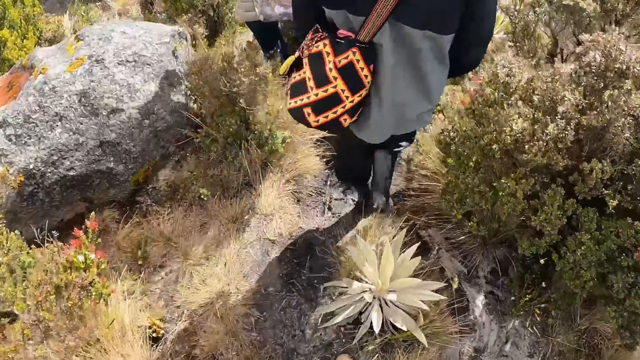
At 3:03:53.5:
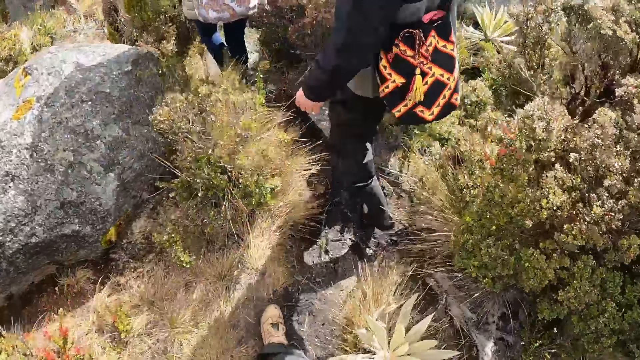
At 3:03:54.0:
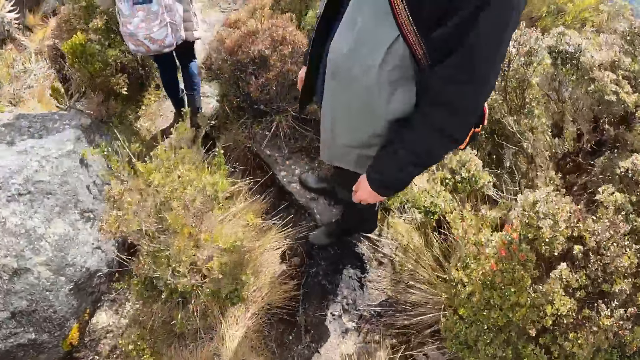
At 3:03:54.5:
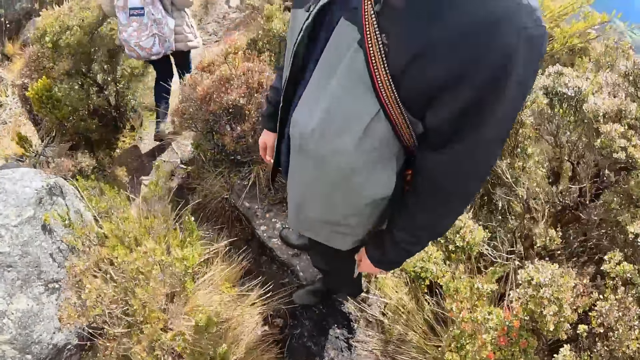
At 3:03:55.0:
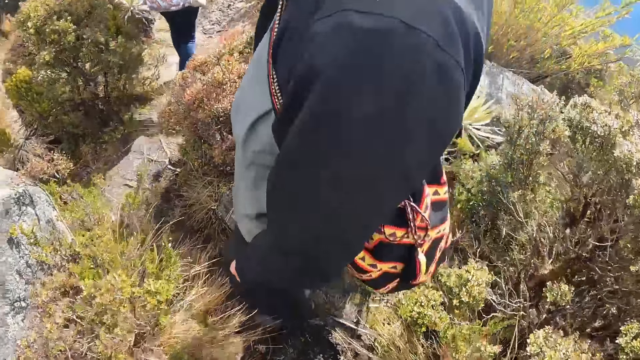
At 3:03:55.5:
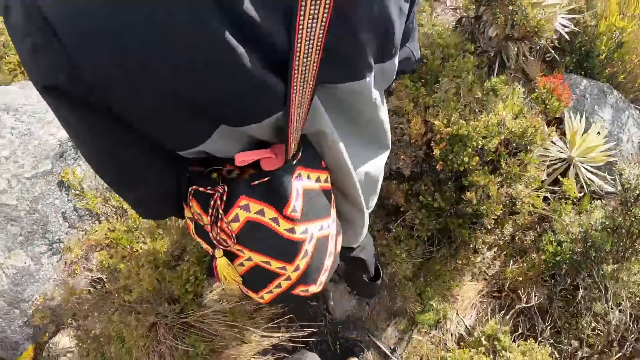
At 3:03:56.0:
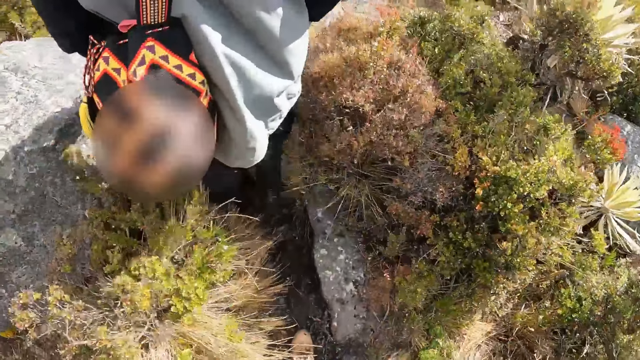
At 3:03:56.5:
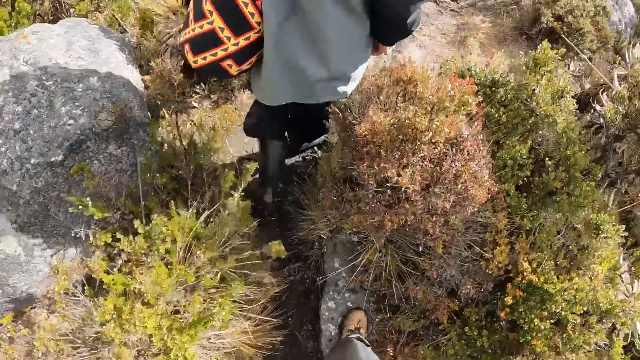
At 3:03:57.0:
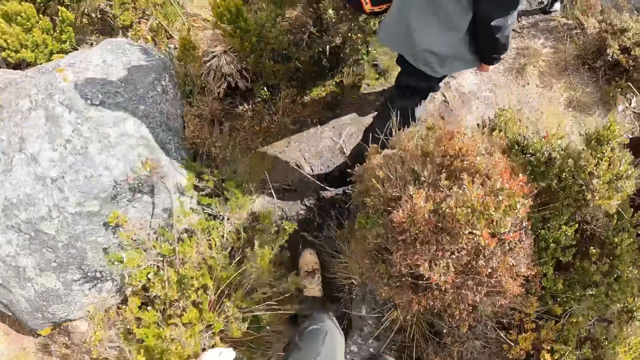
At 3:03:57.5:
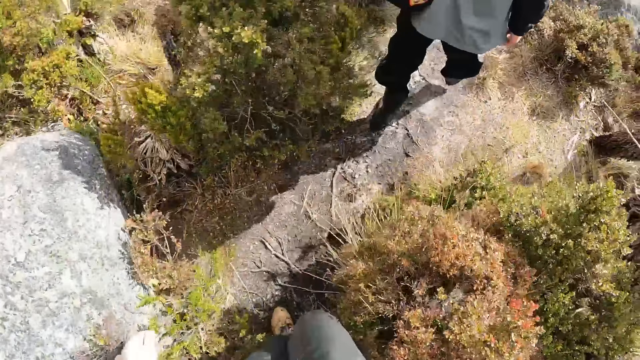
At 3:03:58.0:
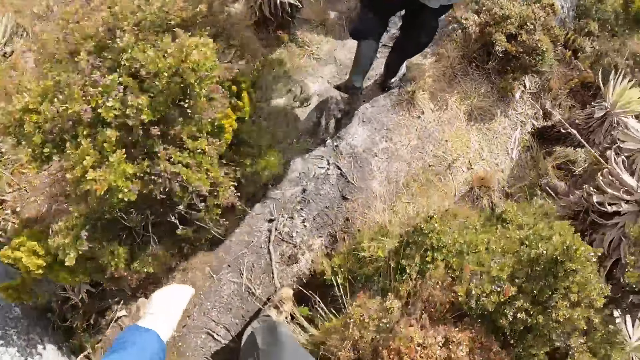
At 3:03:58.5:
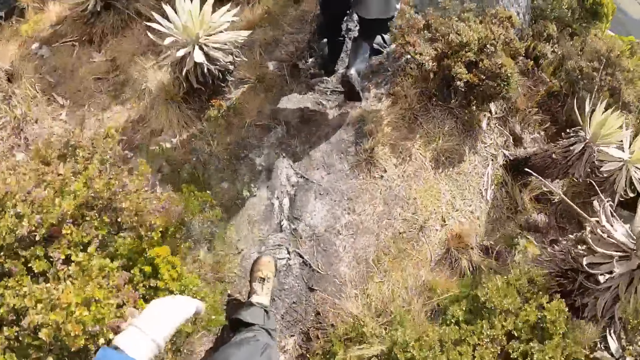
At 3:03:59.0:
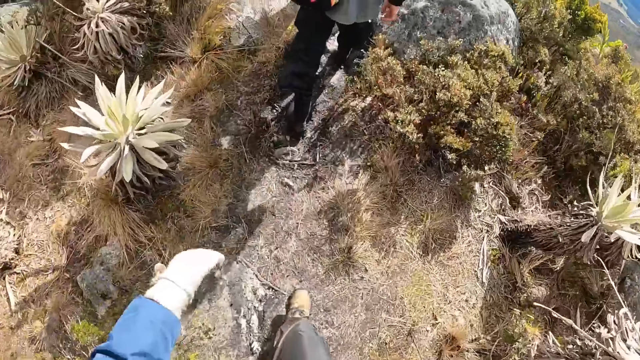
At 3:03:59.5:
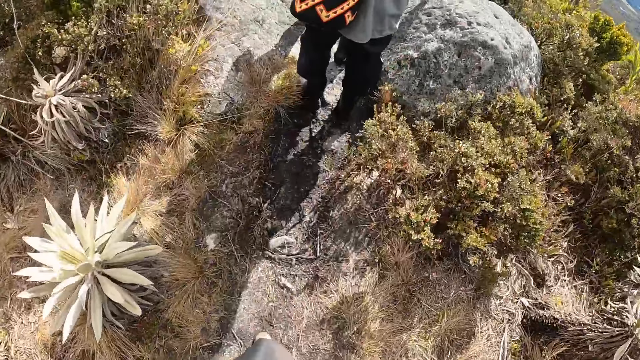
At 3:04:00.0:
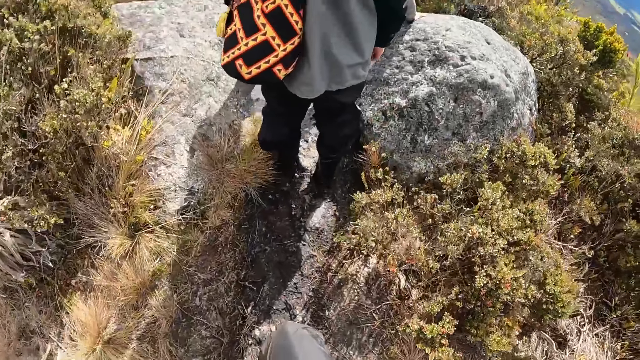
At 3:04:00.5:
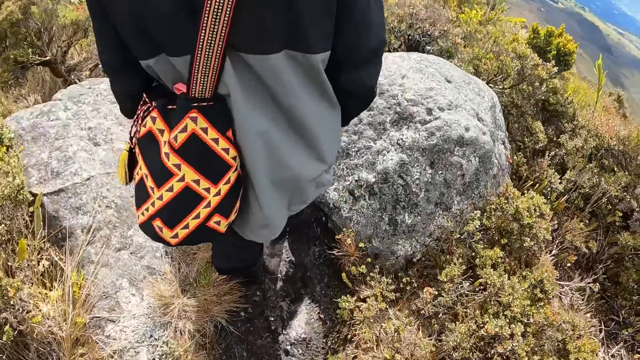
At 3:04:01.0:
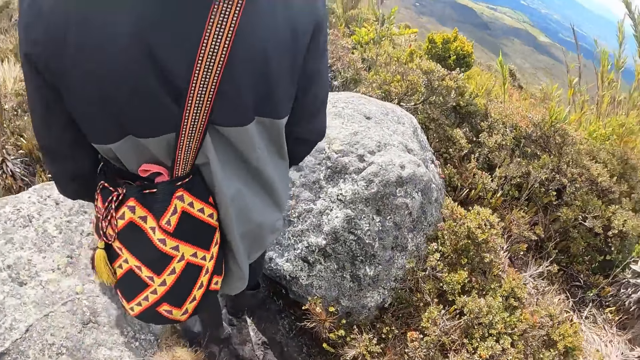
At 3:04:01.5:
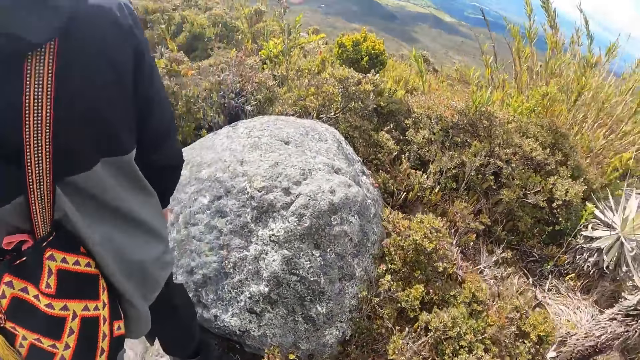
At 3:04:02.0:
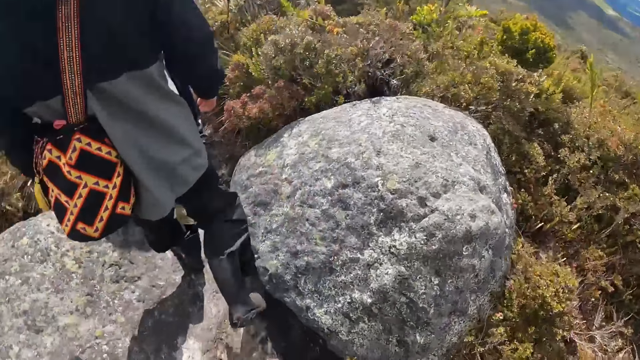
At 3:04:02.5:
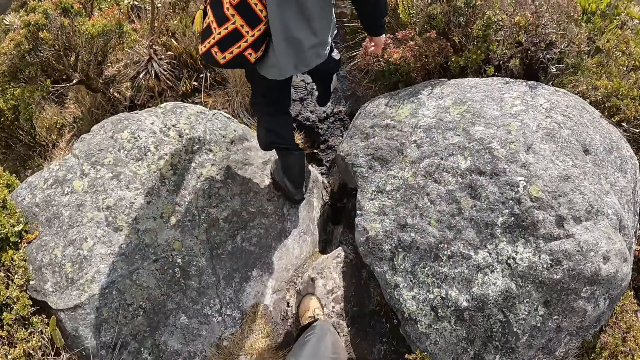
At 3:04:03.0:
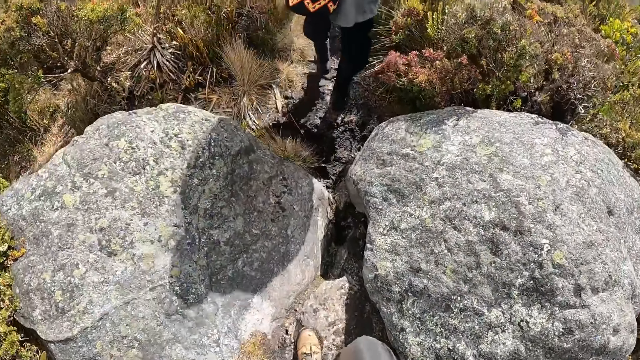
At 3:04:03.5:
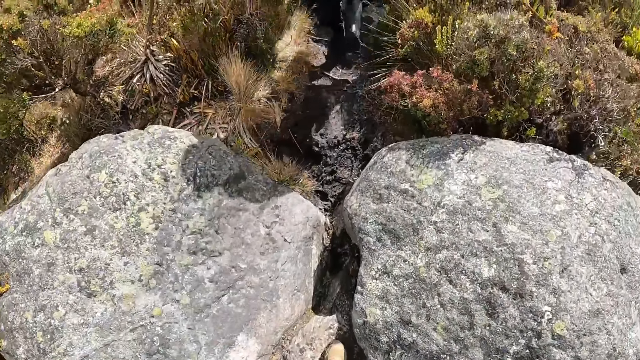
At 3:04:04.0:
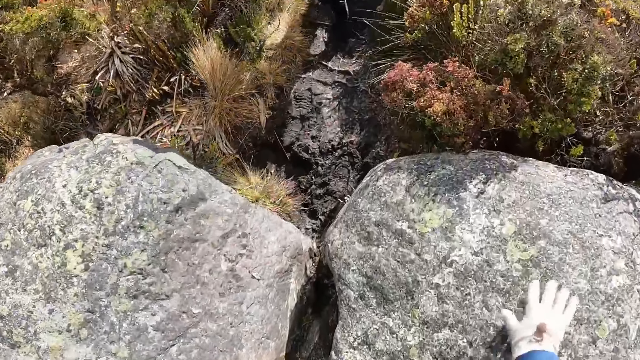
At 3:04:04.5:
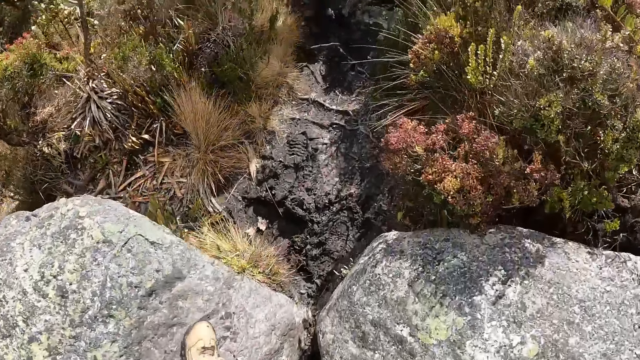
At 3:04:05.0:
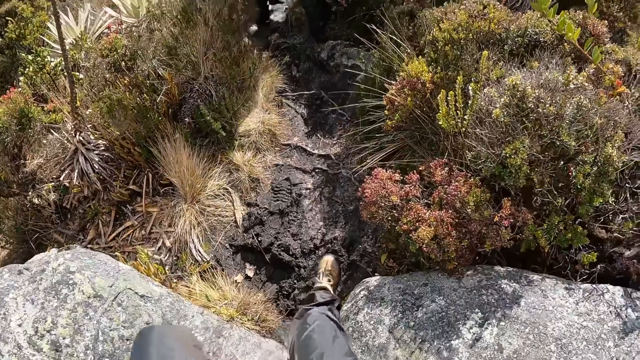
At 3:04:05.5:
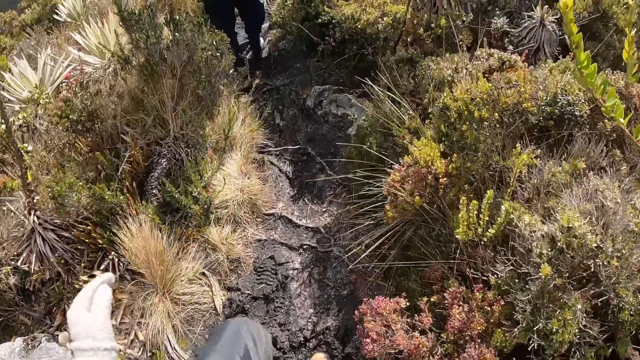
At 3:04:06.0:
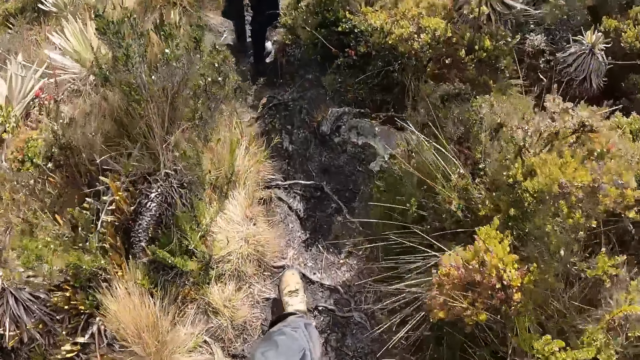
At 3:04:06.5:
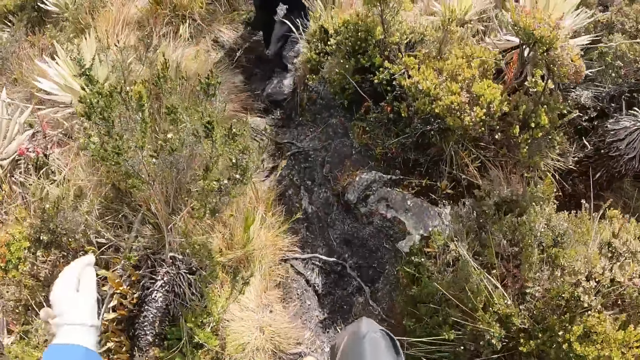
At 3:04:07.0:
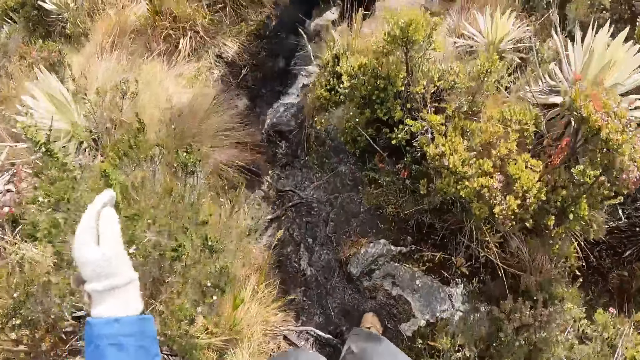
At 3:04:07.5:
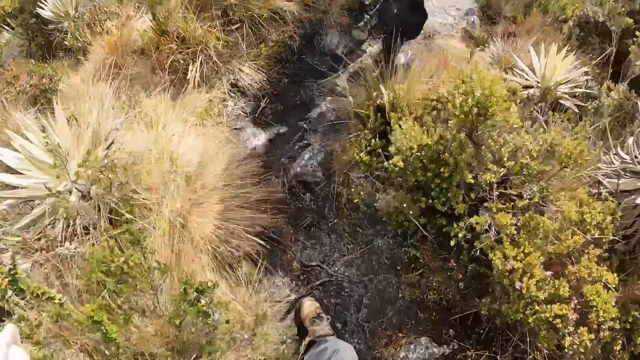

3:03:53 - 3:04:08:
A woman hikes on a hill. A man turns to the camera wearer. The man looks around and hikes on a hill. The woman places her hand on a rock. The camera wearer touches a big stone with her right gloved hand. She hikes on a hill.

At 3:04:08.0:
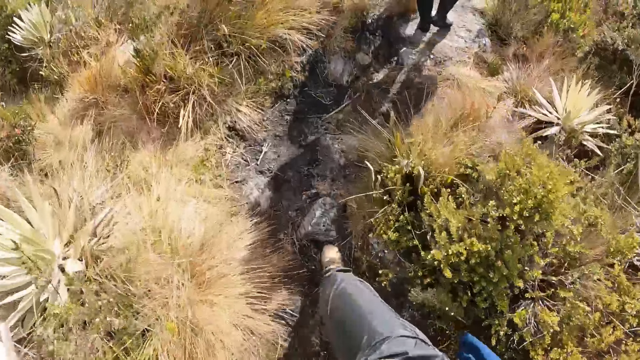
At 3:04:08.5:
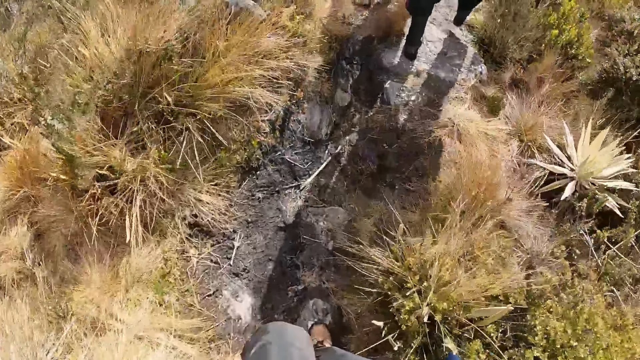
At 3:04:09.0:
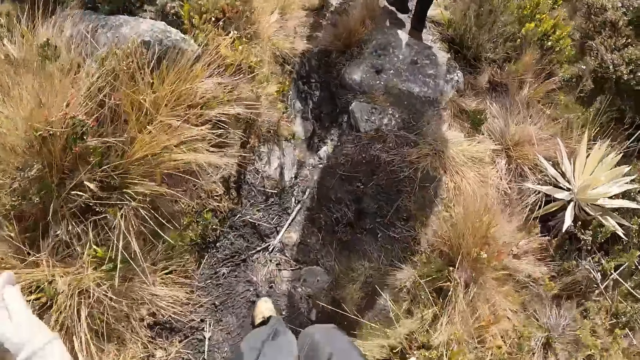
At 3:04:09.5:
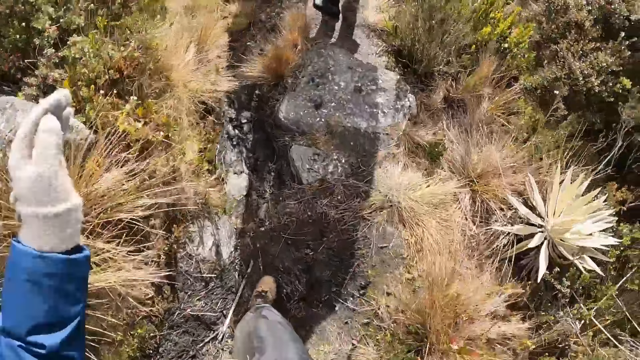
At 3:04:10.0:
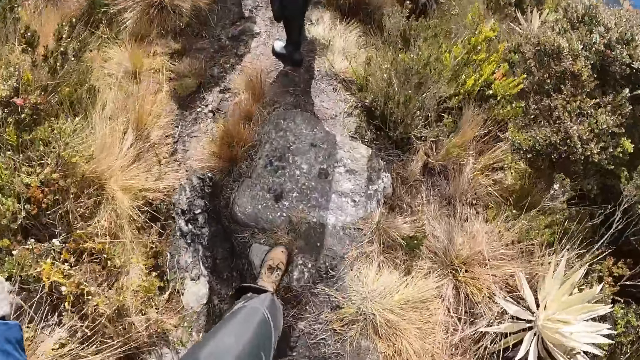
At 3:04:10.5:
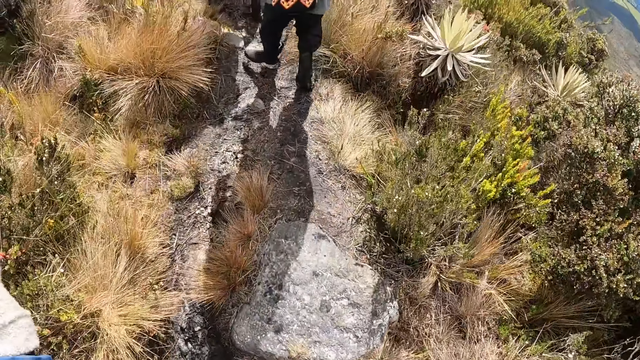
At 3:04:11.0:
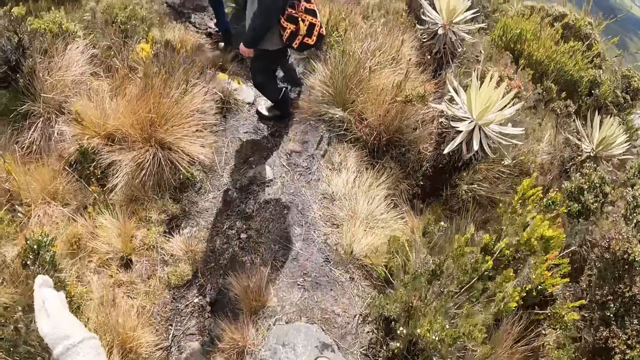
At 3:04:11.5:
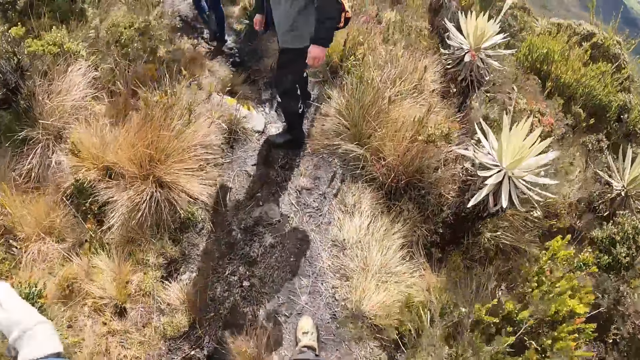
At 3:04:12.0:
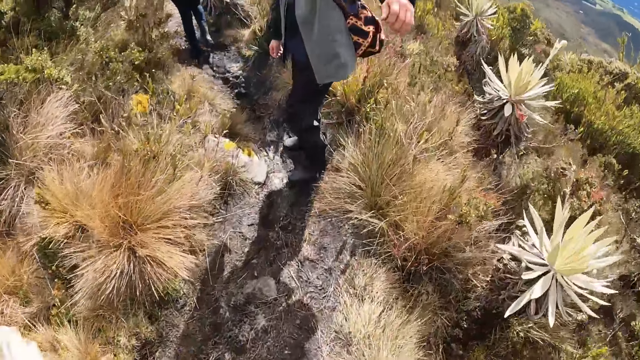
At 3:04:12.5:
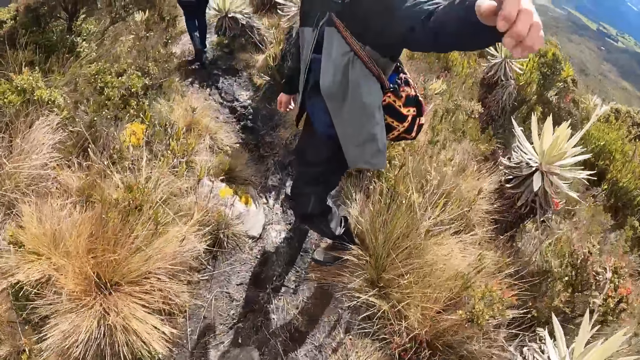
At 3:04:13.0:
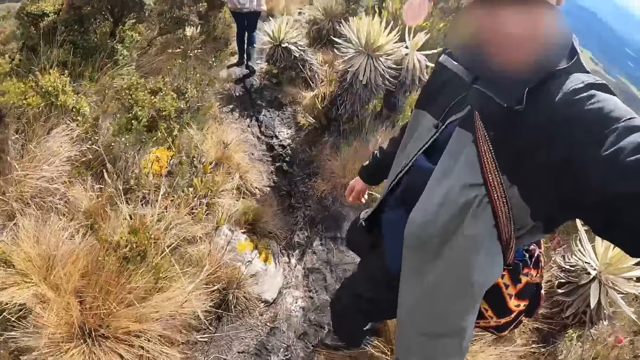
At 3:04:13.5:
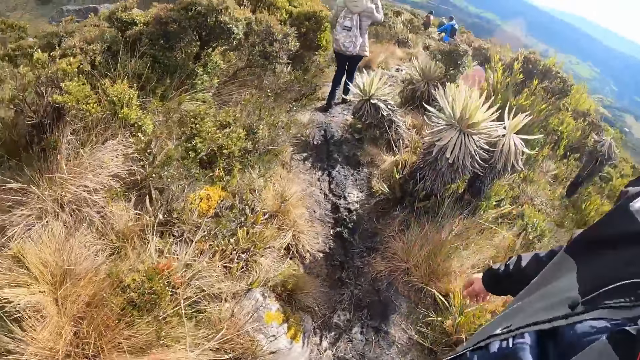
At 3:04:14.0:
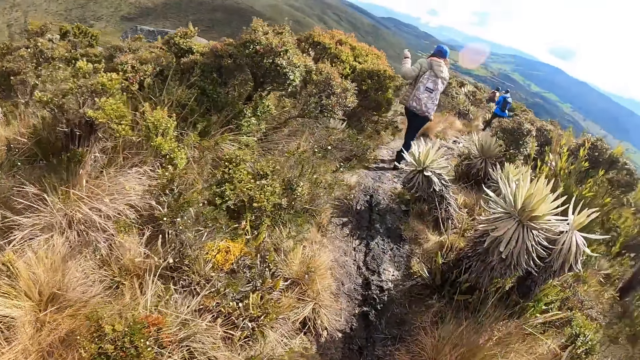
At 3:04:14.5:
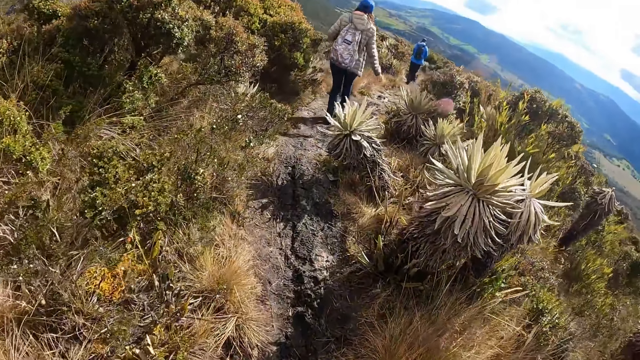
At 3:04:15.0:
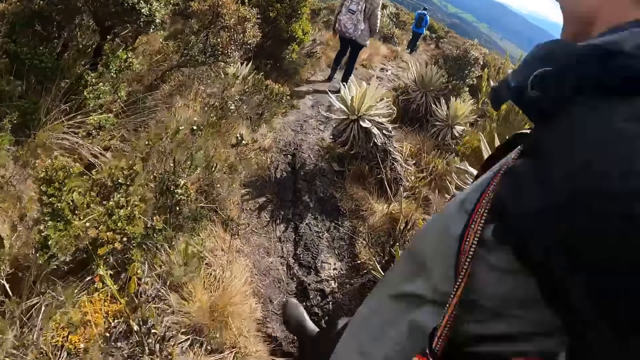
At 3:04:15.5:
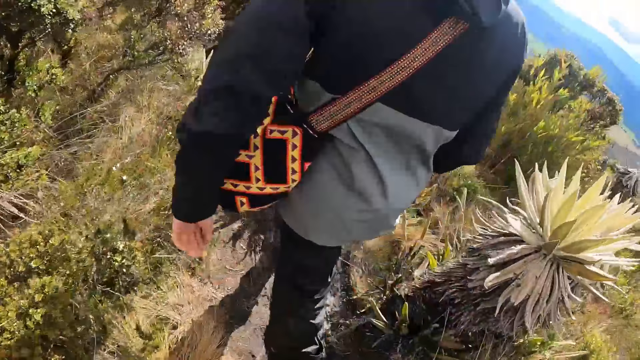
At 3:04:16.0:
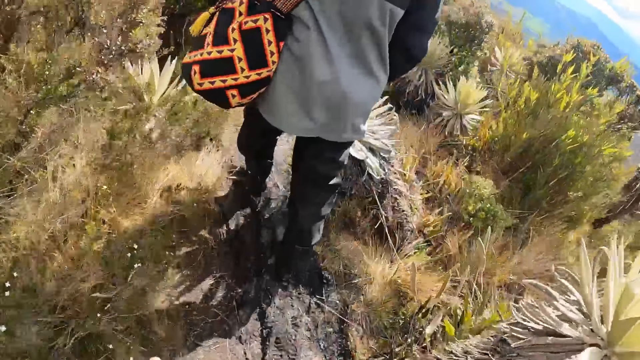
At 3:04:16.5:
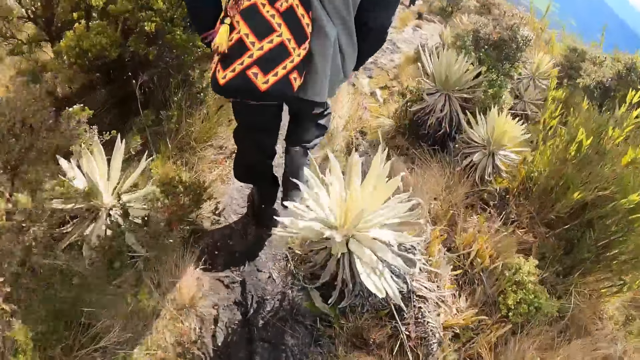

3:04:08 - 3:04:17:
A man looks around. A woman hikes on a hill. The man turns to the camera wearer and stretches his left hand towards the camera wearer. The man hikes on a hill.
